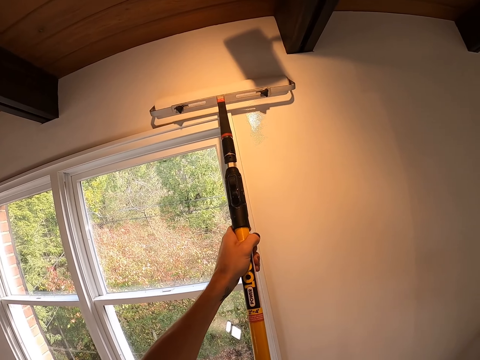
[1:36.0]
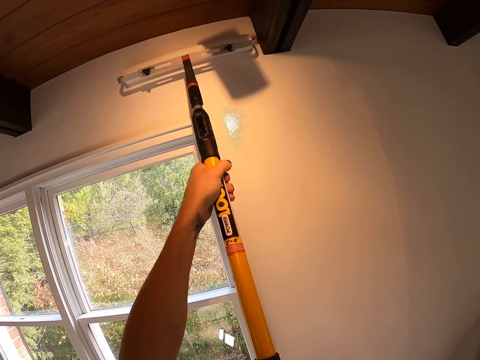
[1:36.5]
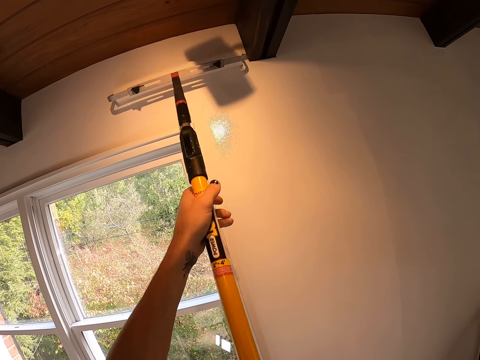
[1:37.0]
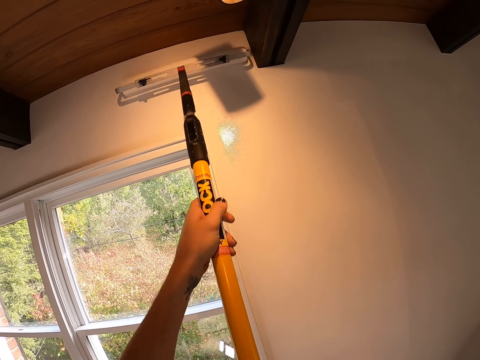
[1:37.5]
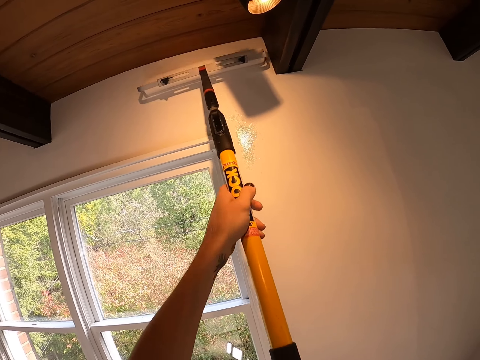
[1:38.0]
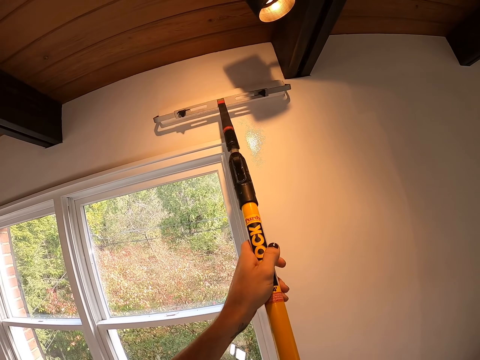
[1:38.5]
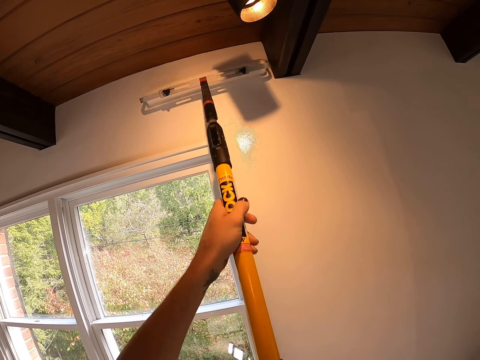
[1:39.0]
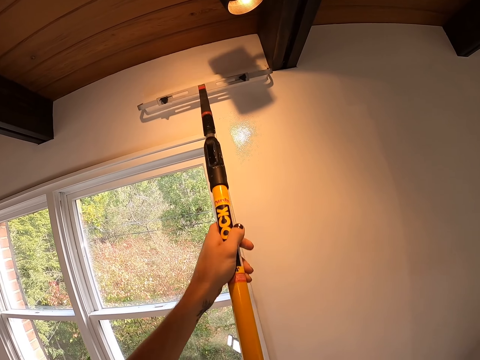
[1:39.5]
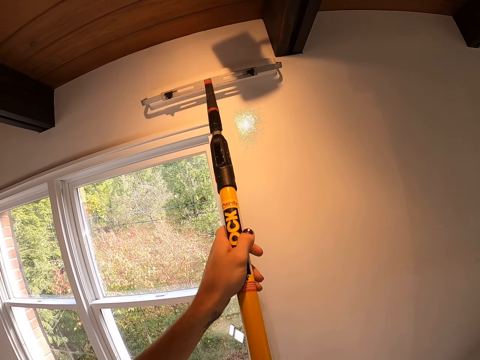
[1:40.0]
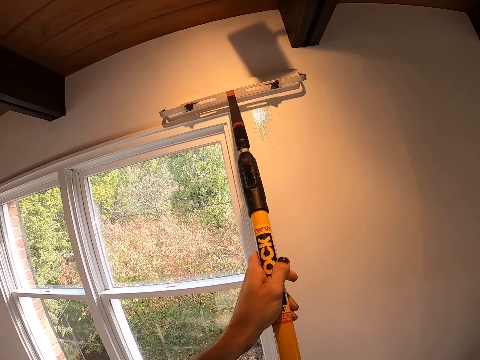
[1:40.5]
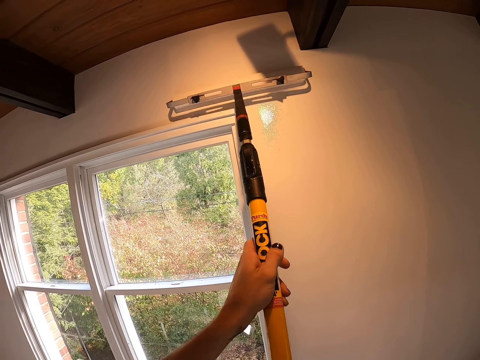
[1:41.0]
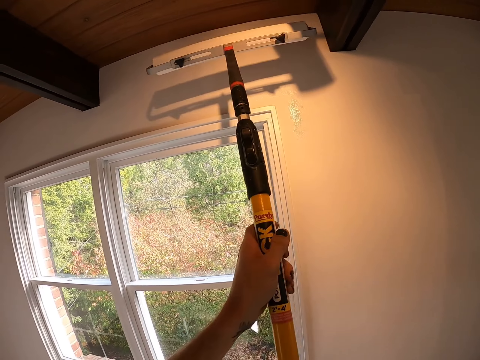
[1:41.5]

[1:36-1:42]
The camera wearer paints a wall with a paint roller. They sand the wall with a drywall vacuum sander.

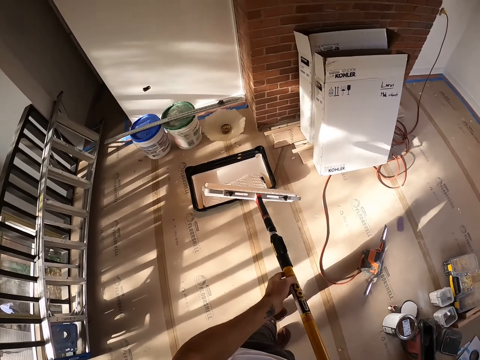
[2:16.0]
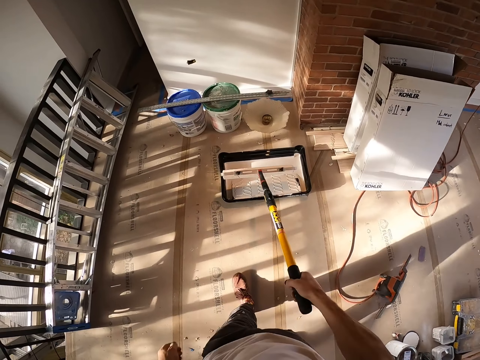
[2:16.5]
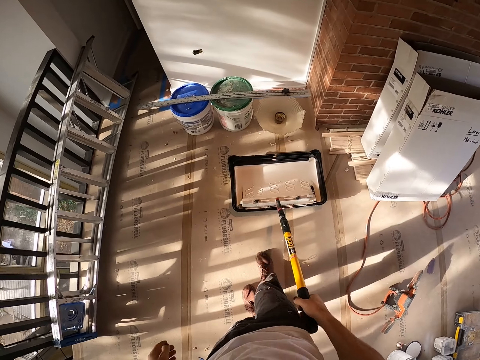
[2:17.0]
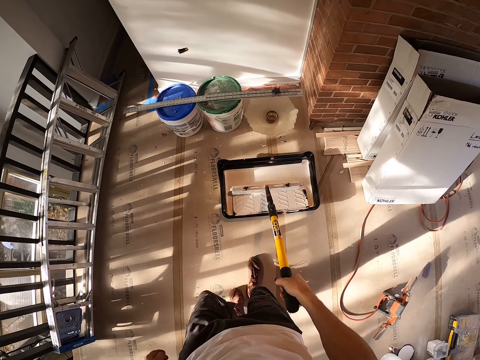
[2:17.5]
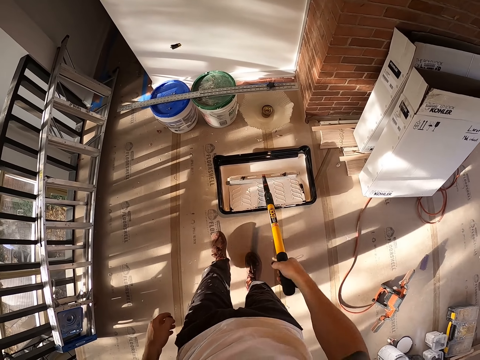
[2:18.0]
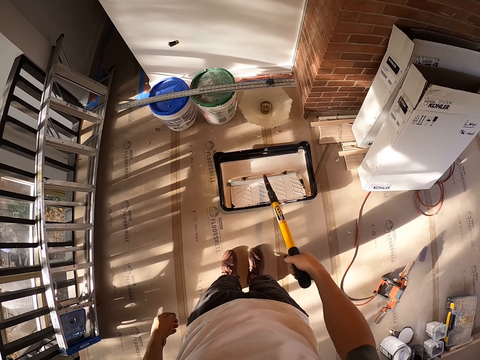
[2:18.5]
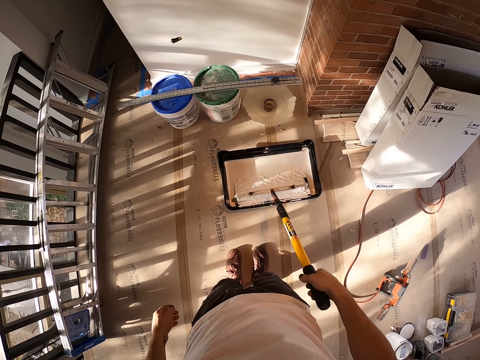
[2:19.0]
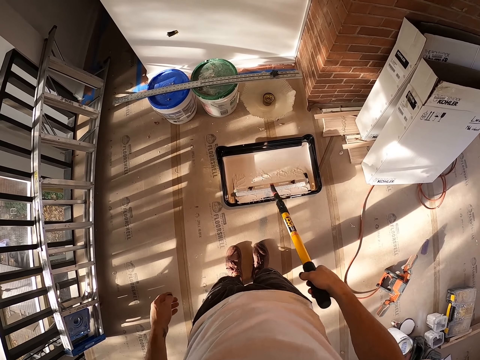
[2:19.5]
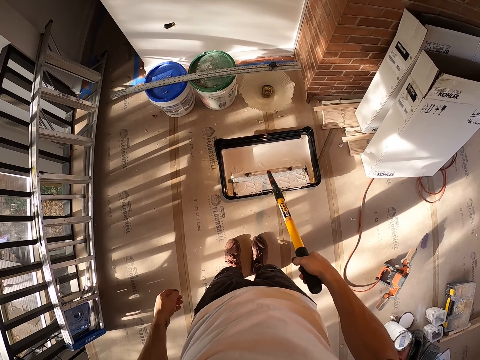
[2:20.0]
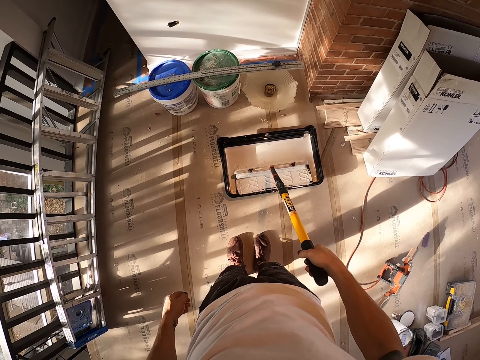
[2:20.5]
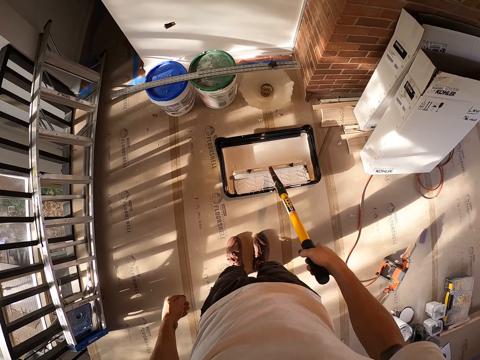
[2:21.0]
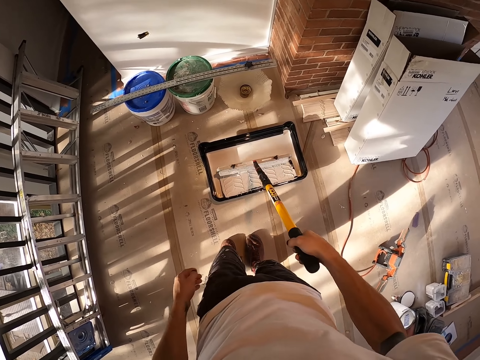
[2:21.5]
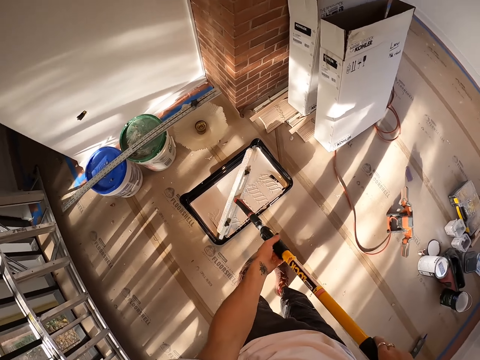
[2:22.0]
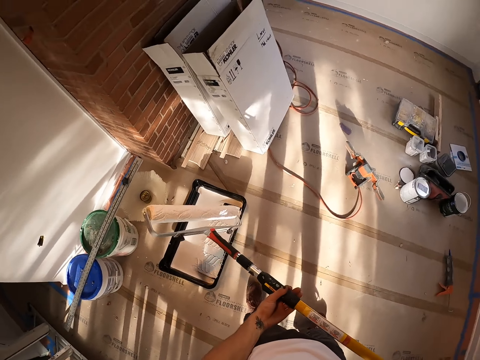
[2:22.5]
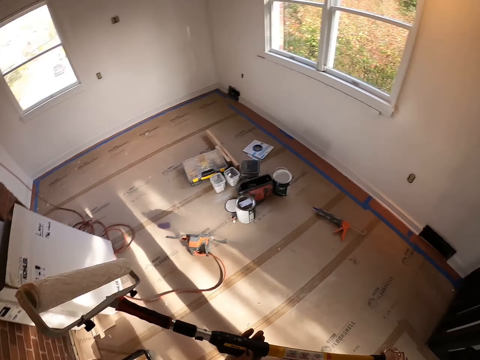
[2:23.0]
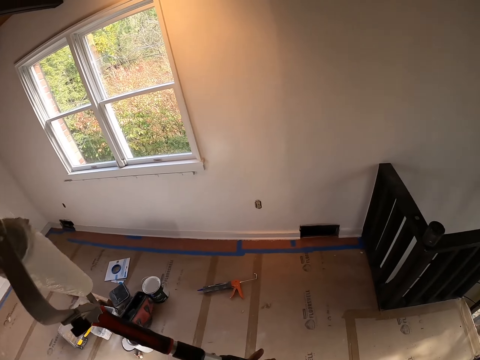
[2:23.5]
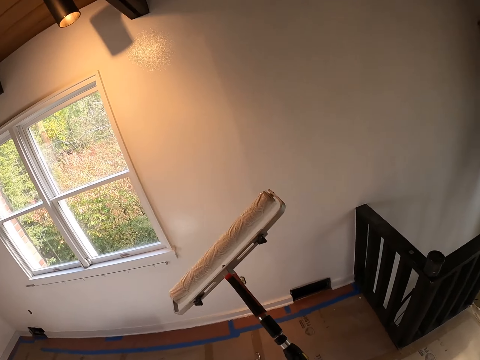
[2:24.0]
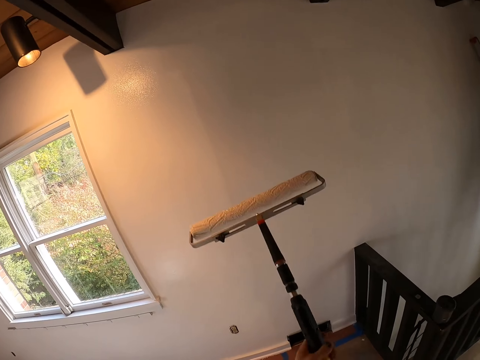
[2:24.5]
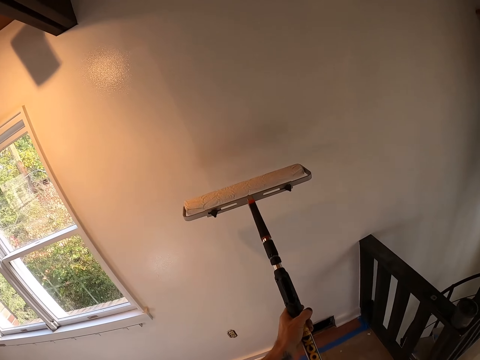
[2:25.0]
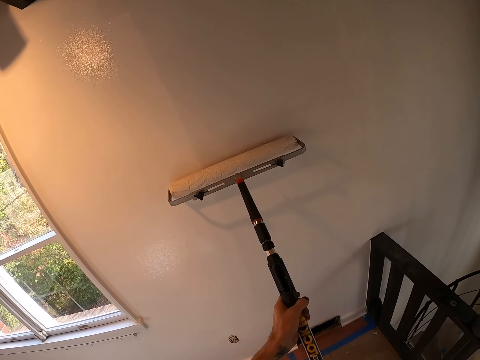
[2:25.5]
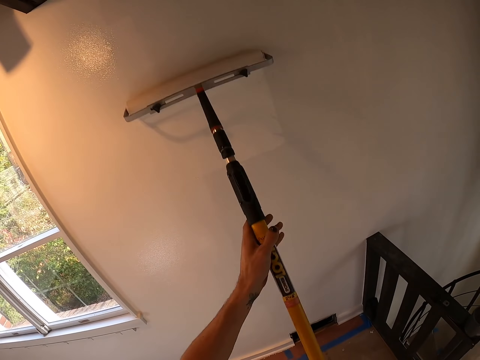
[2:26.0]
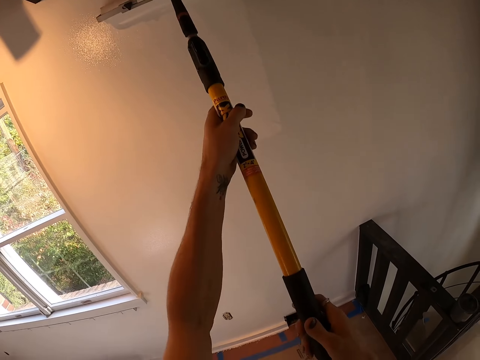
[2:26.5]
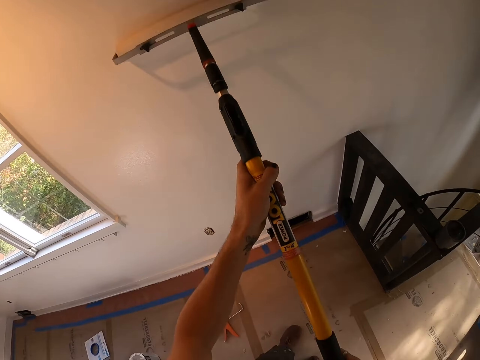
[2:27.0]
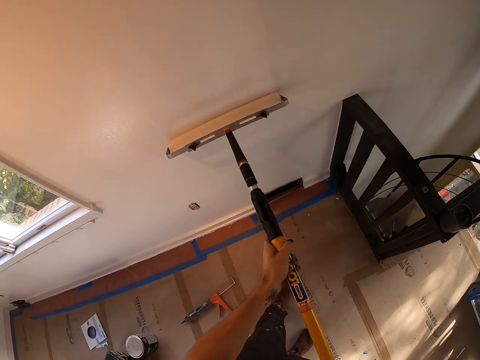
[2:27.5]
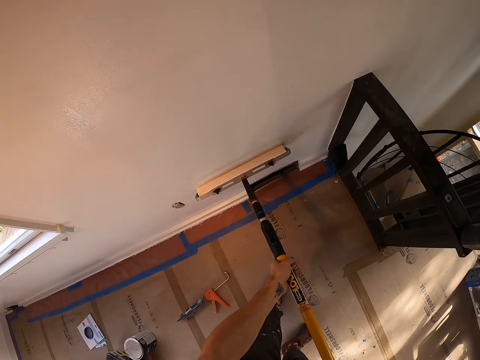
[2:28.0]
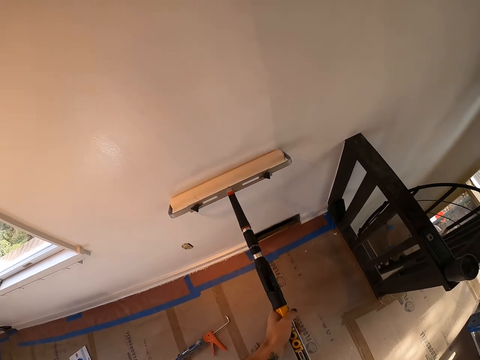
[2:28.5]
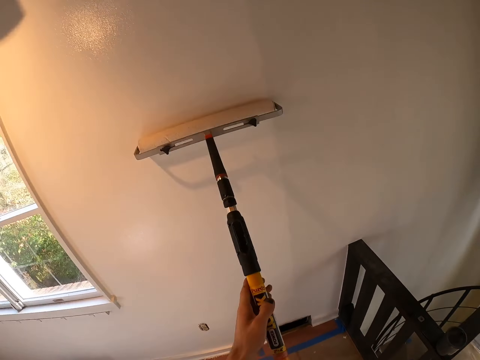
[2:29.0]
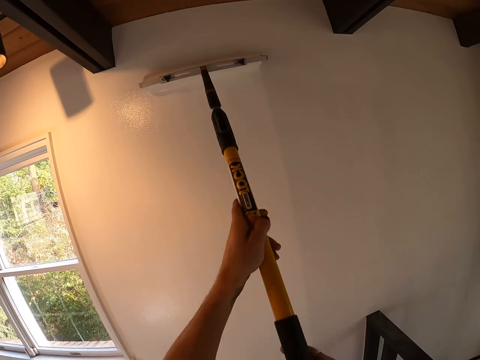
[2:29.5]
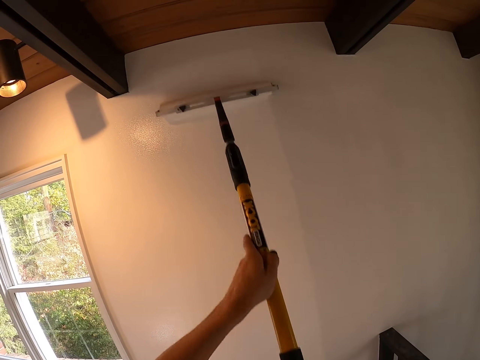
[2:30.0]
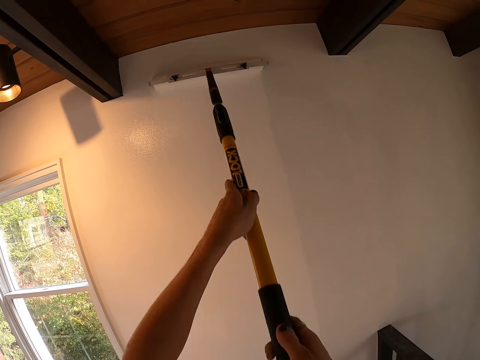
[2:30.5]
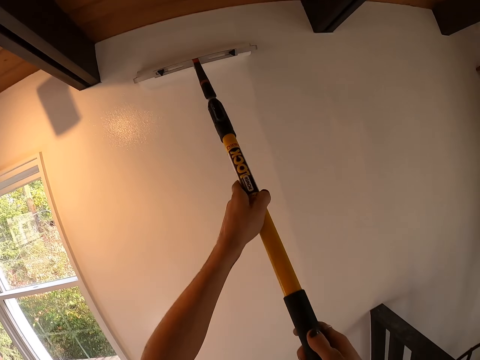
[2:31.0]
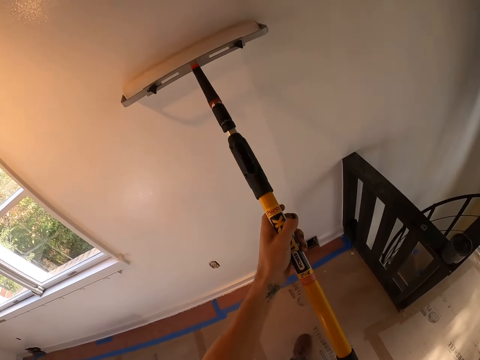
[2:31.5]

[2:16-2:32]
The camera wearer brushes on the paint collector with a paint roller. They take the paint on the paint machine. They paint a wall with the paint roller. They sand the wall with a drywall vacuum sander.

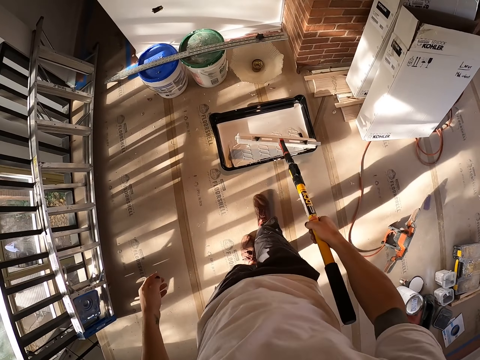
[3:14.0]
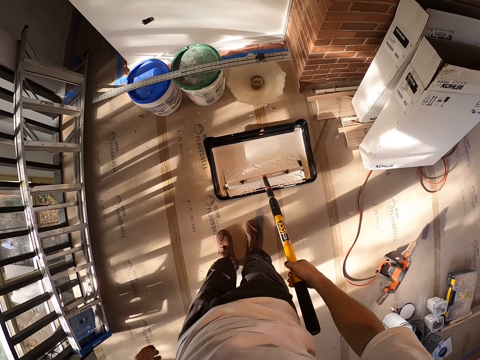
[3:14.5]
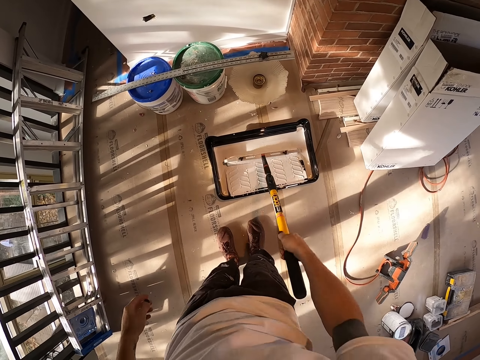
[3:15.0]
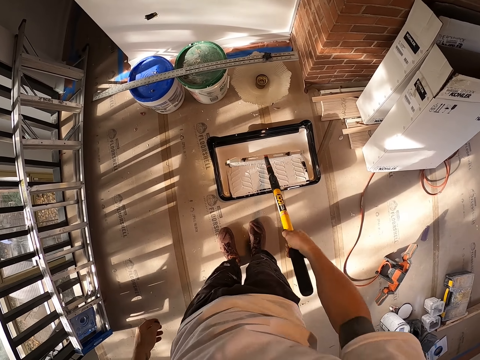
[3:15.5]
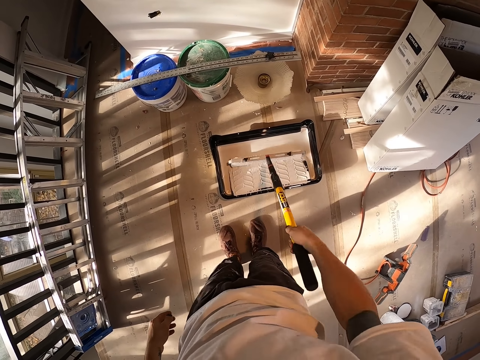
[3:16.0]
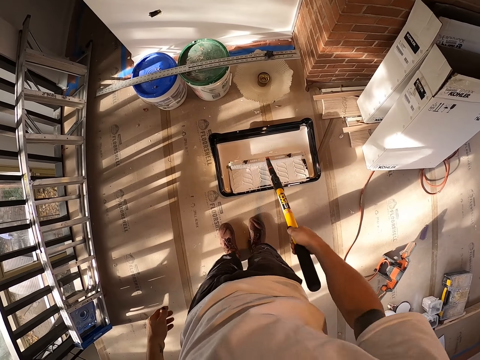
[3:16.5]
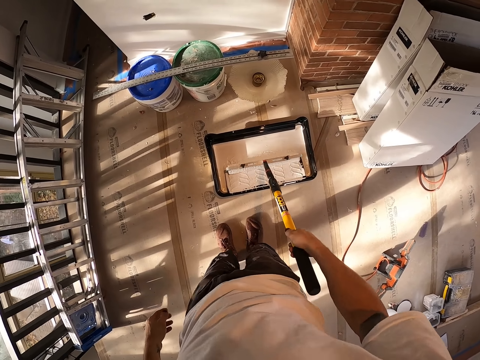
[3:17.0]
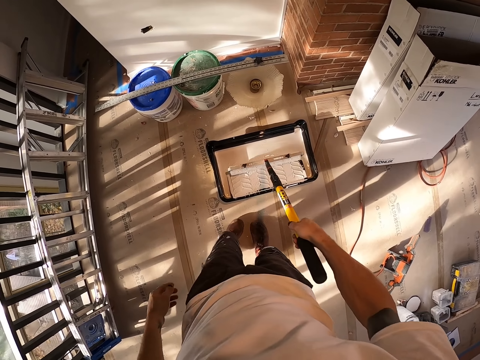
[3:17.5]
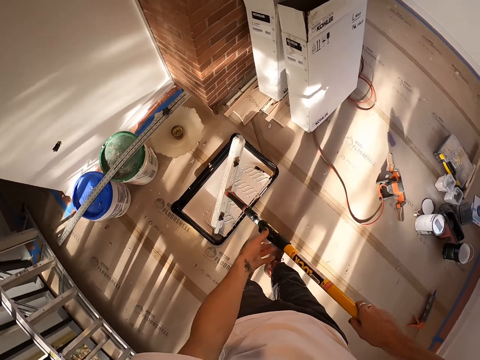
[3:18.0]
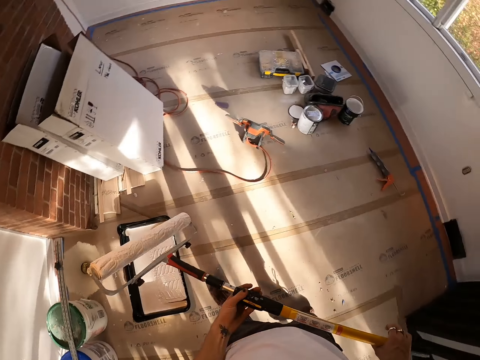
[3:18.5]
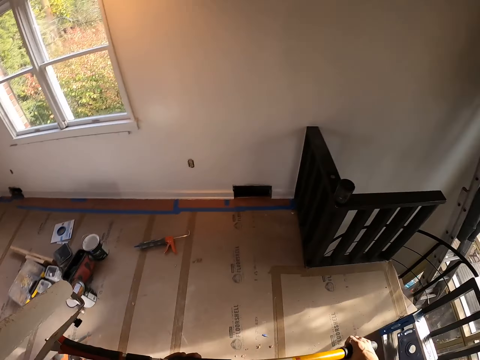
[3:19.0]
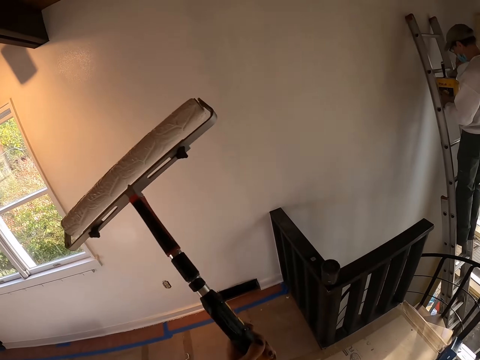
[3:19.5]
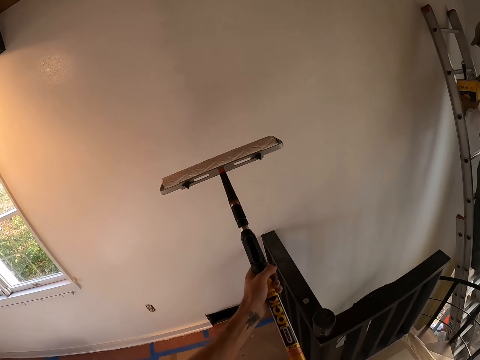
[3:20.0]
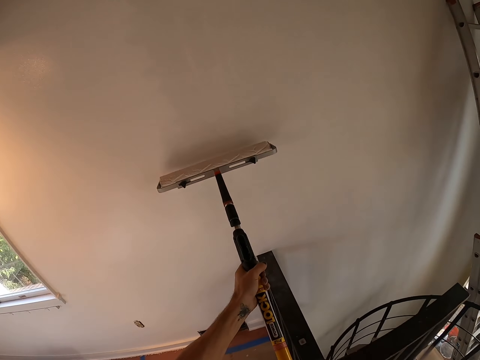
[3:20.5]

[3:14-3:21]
The camera wearer takes the paint on the paint machine. They brush on the paint collector with a paint roller.
